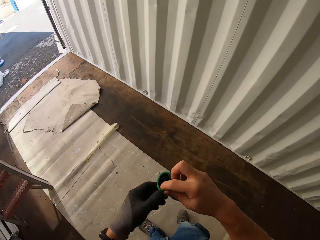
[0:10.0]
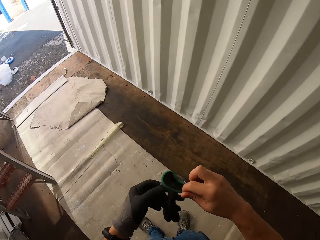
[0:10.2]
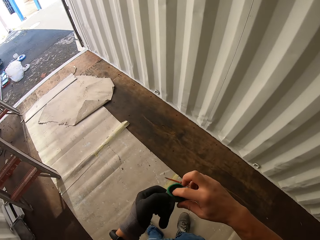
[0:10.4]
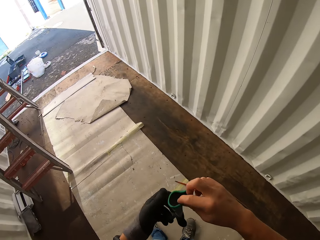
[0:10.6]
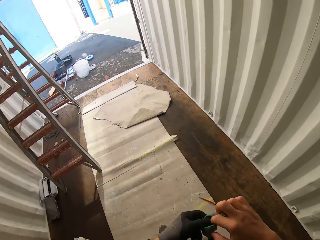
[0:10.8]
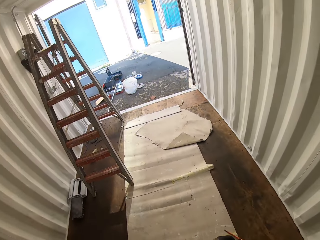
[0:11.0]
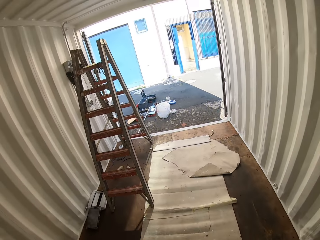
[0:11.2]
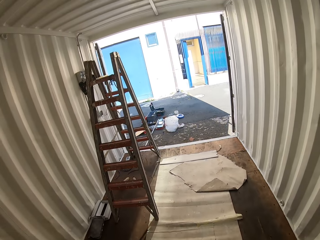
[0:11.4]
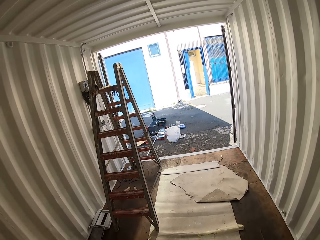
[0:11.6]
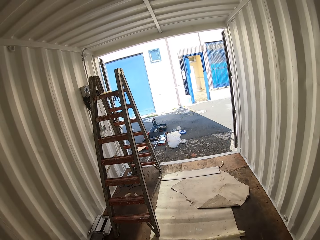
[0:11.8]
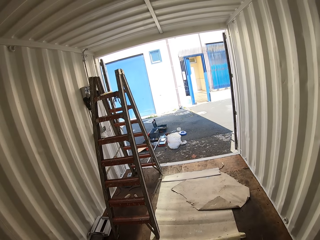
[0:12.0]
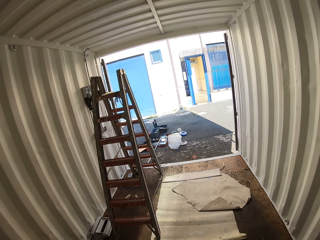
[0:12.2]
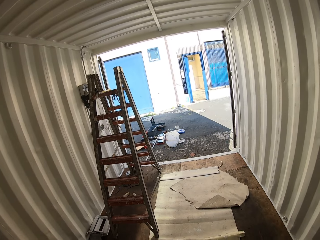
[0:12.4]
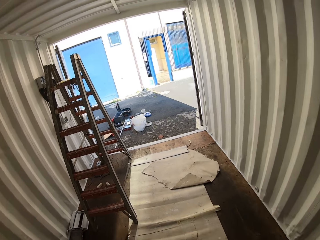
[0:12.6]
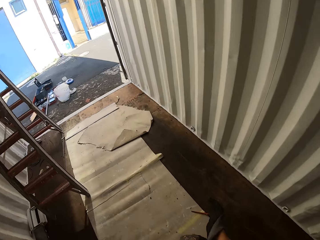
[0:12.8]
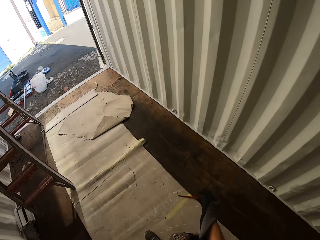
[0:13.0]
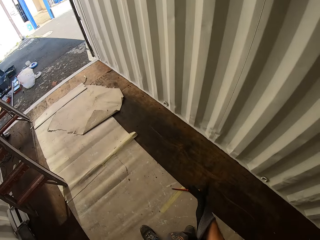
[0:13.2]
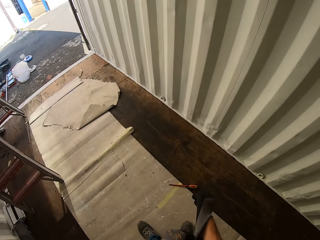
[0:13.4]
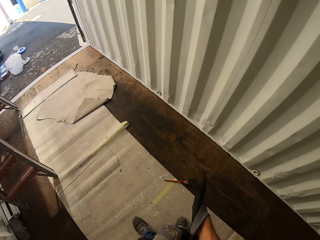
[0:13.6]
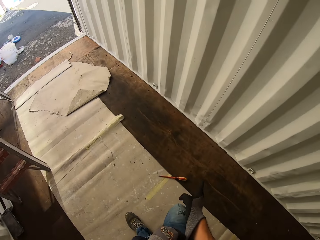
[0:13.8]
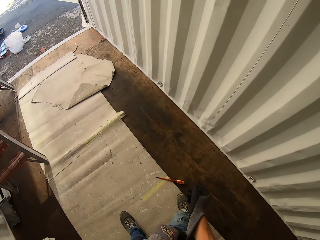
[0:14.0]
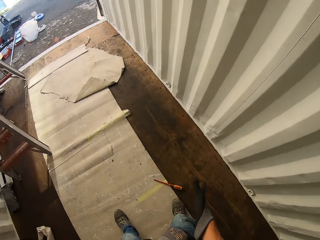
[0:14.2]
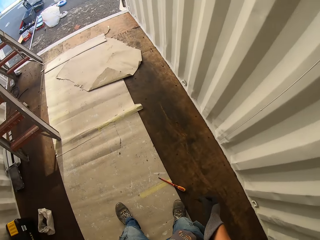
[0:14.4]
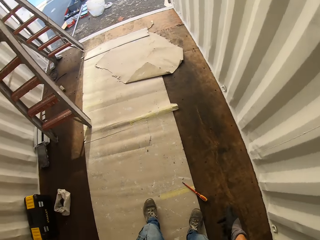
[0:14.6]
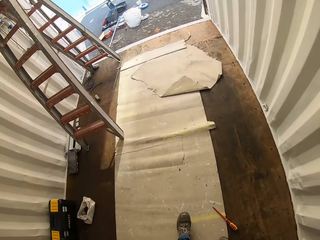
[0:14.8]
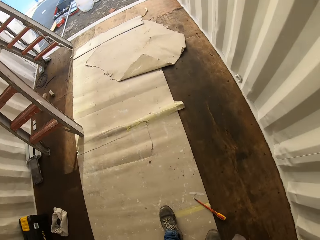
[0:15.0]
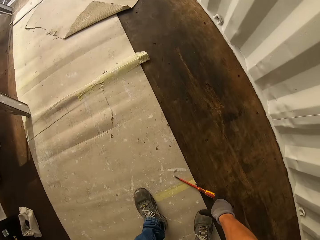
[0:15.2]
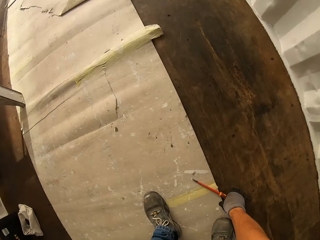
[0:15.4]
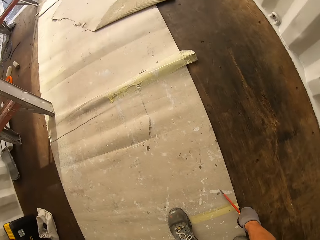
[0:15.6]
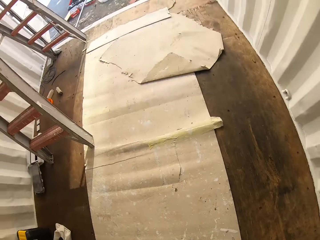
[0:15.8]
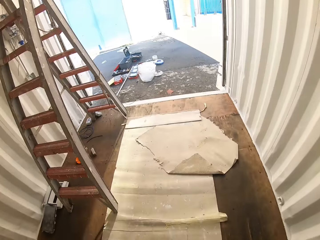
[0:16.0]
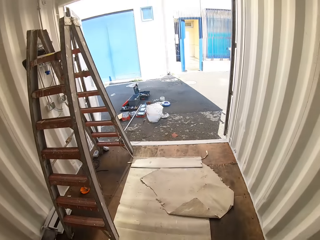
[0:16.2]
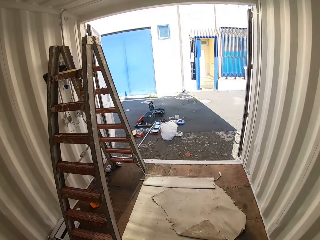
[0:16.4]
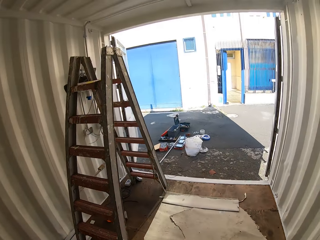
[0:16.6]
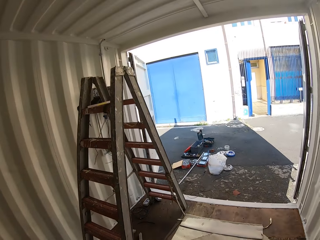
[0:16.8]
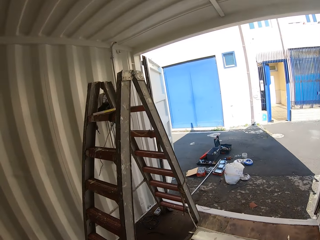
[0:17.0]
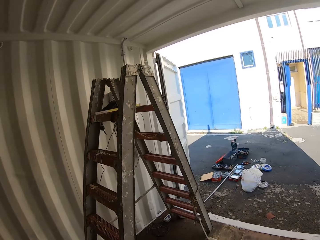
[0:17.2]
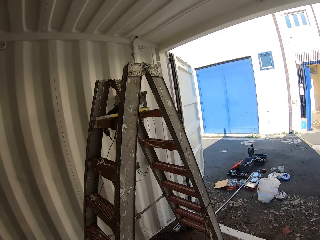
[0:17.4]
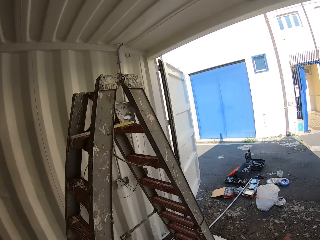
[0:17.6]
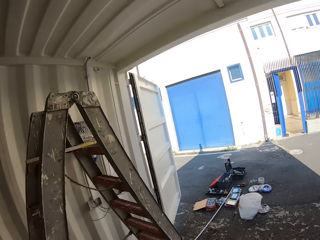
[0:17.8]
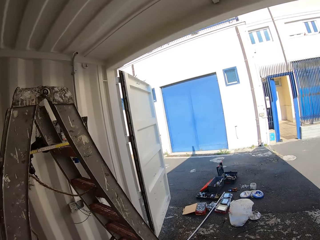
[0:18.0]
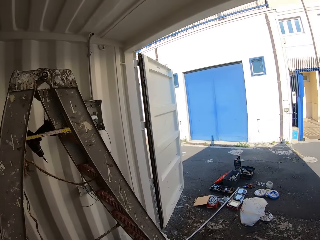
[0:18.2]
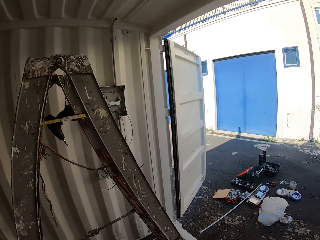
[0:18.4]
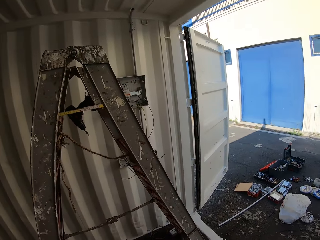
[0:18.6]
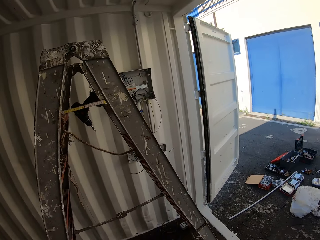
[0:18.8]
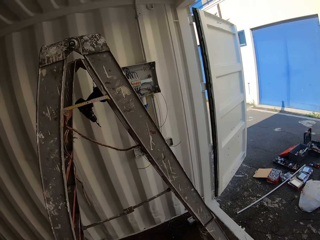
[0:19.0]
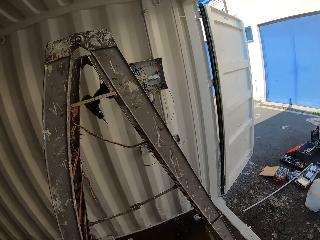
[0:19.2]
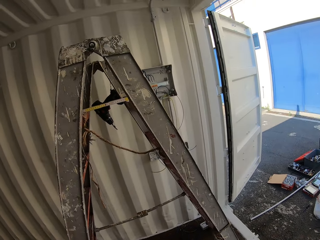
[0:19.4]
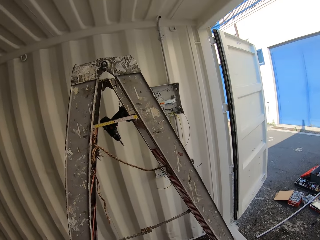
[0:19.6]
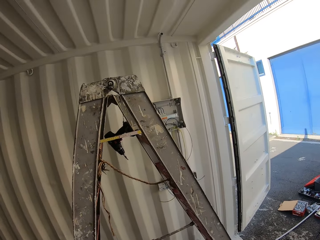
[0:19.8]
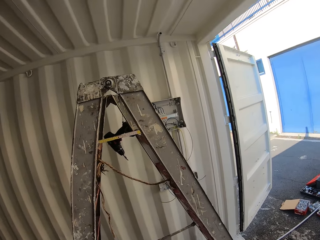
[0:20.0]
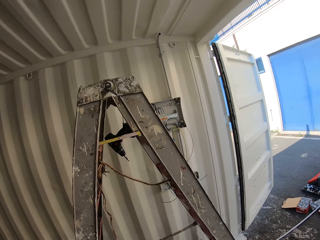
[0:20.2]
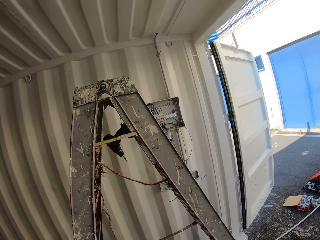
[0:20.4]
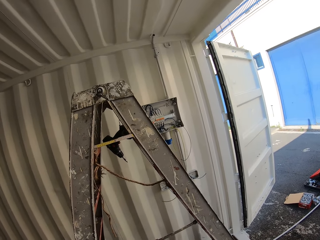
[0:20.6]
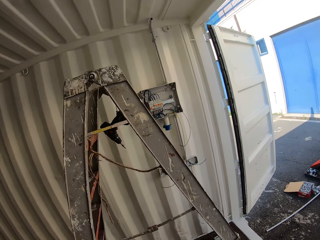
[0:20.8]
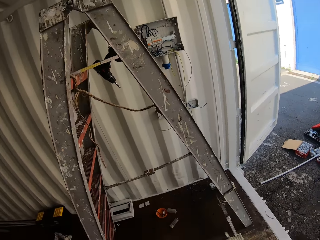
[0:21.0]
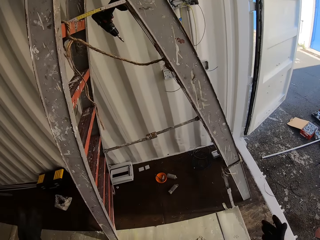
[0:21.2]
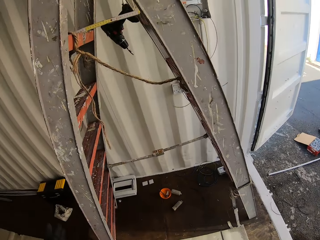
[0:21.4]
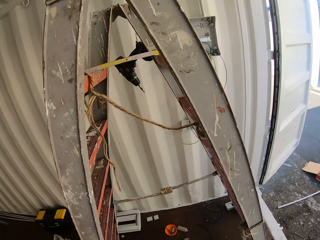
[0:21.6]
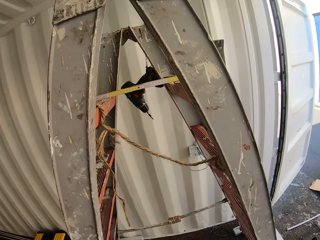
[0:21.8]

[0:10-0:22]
The camera wearer wears the gloves. They pick up the screwdriver from the floor. They walk to the ladder and gaze at the ladder.

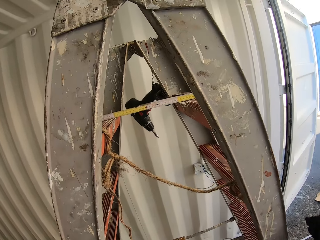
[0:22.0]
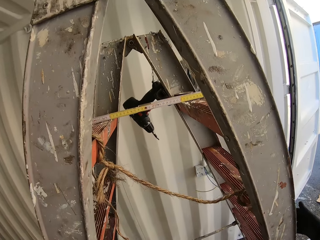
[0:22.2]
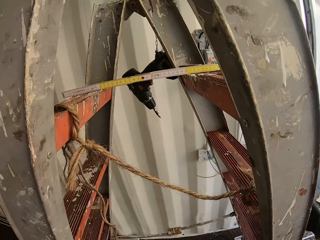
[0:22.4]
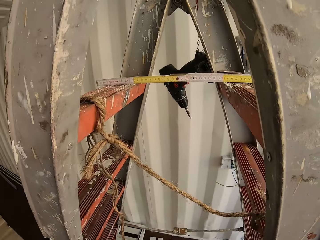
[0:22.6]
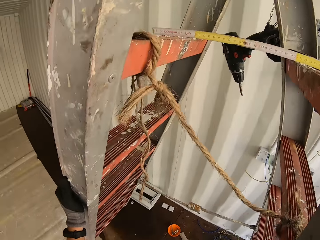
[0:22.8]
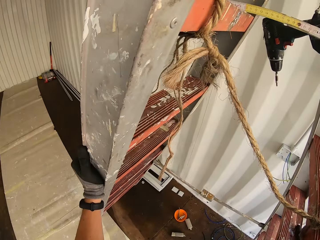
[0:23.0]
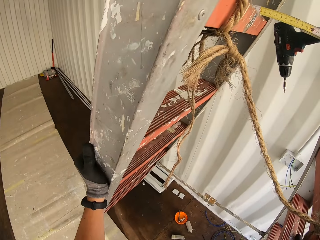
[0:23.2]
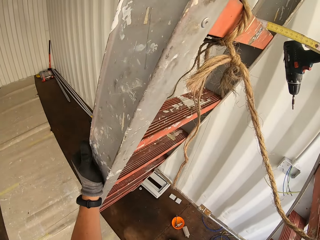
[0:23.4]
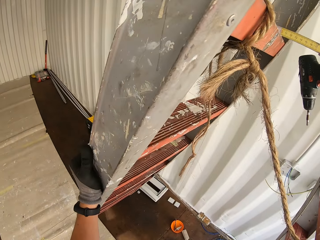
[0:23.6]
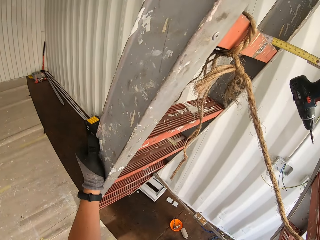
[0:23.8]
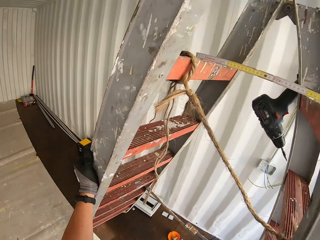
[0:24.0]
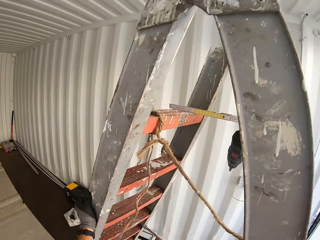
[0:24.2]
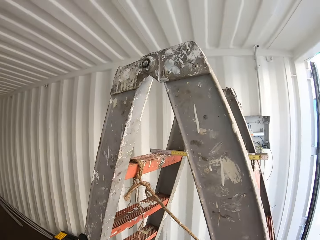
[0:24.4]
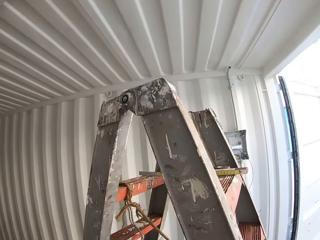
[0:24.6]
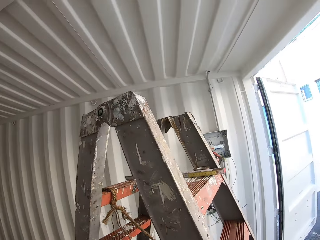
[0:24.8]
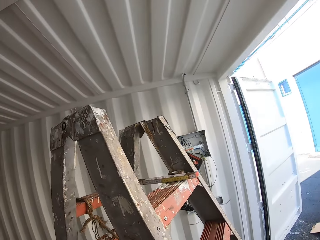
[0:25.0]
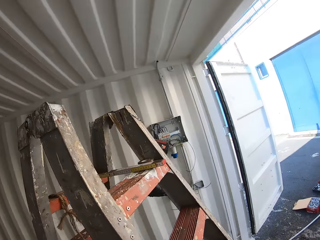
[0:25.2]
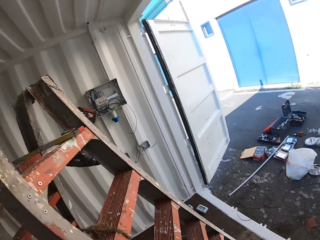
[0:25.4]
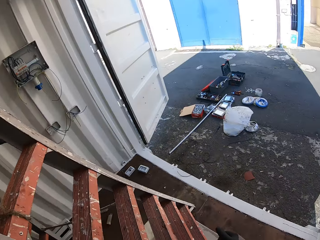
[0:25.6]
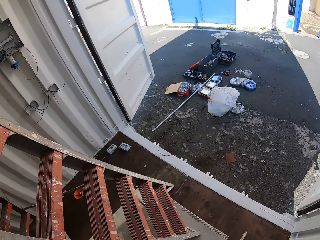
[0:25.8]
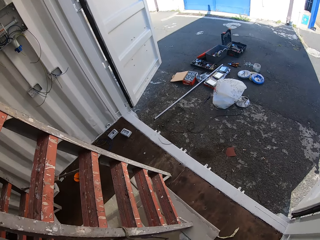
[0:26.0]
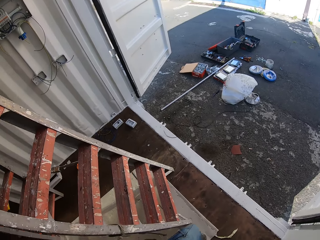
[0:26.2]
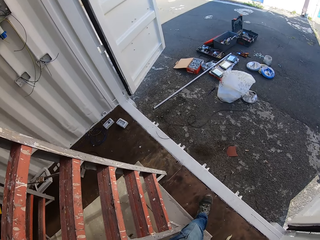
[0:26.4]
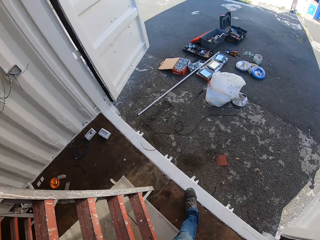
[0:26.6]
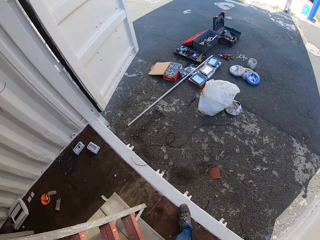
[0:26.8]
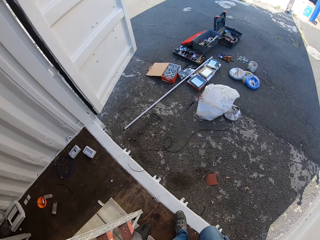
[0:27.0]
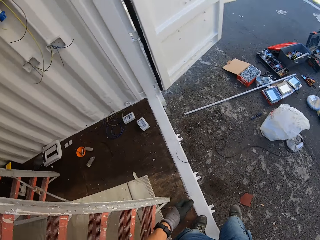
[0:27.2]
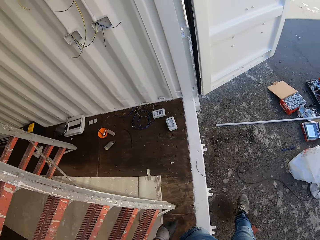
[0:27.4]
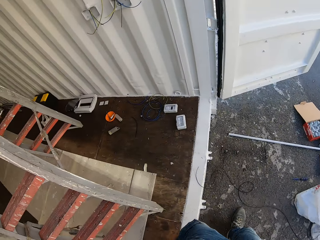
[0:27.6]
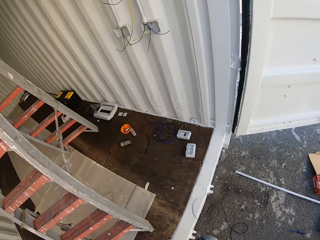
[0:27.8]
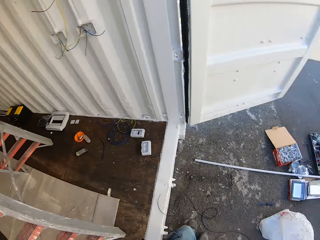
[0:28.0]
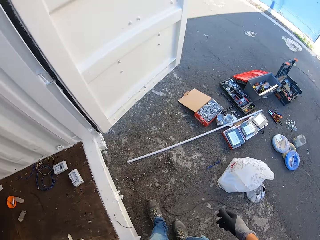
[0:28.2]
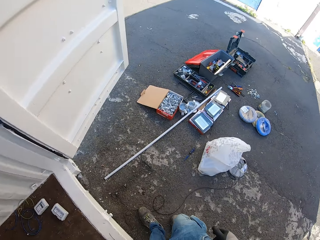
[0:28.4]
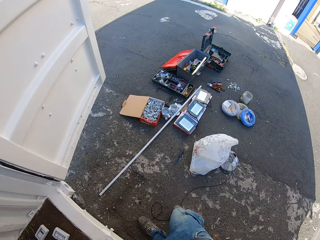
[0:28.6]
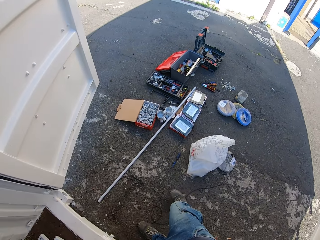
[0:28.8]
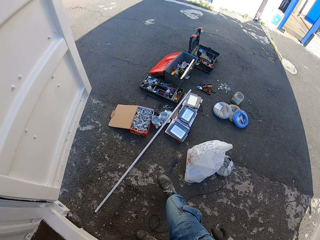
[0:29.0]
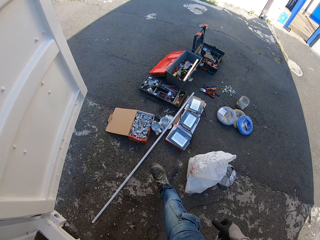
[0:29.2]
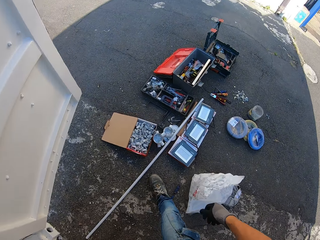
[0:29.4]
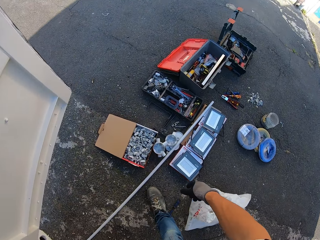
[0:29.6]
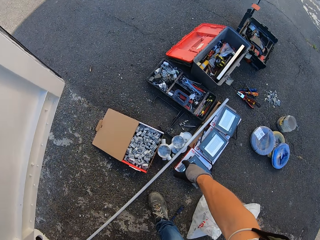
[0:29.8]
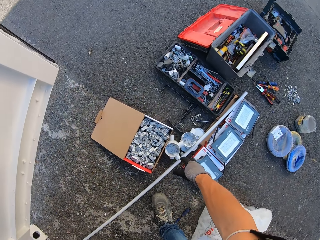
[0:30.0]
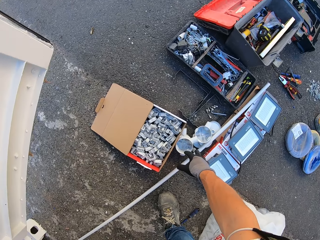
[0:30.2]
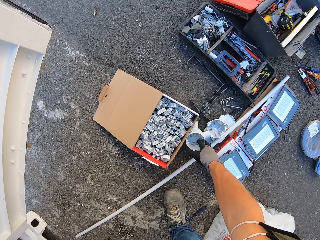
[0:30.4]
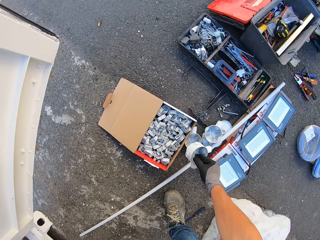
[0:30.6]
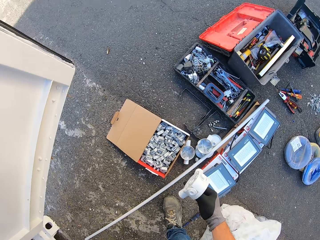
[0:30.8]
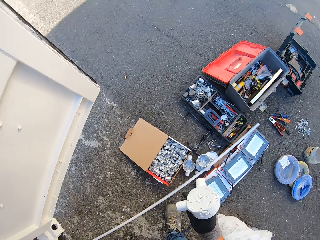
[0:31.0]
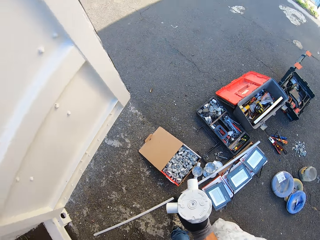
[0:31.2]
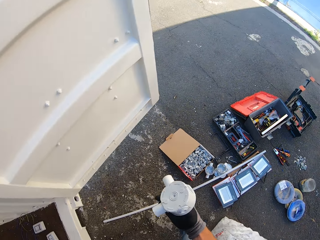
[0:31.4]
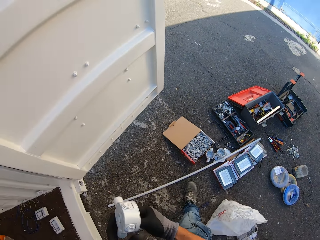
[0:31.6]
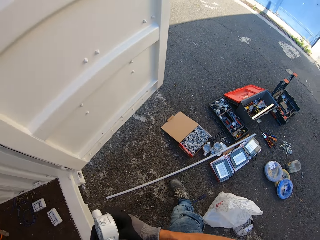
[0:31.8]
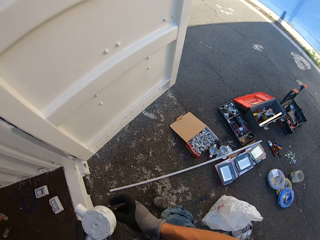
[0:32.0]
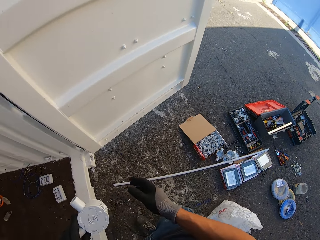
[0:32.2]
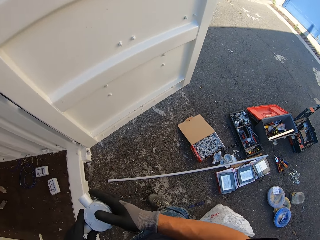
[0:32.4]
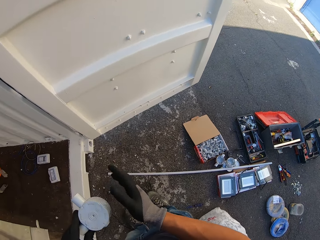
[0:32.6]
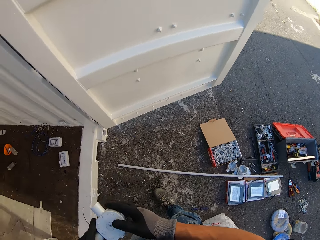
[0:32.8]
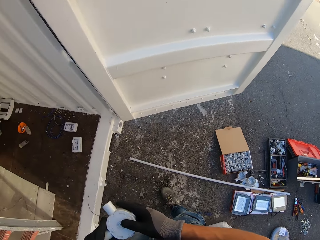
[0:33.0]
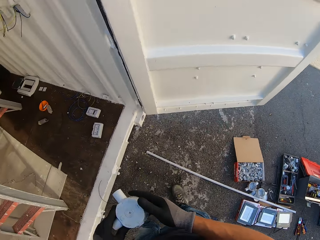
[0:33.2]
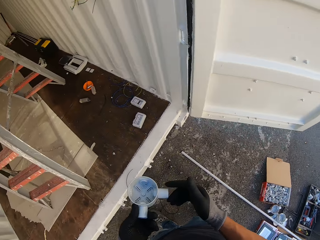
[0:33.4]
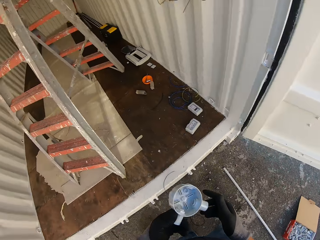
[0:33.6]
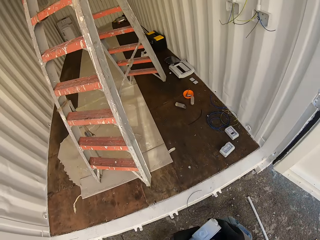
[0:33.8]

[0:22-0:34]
The camera wearer moves the ladder. They touch the ladder. They walk towards the exit. They take the plastic electrical wire junction box or electrical round box from the ground. They hold the round box.
